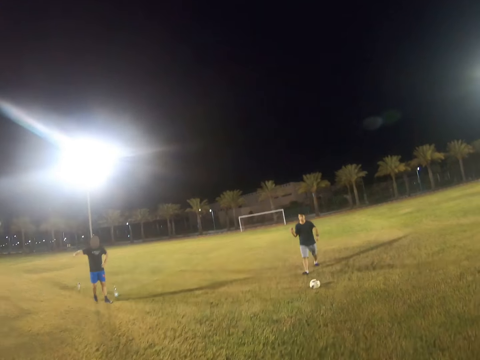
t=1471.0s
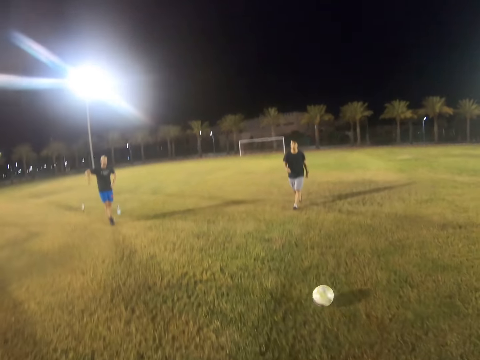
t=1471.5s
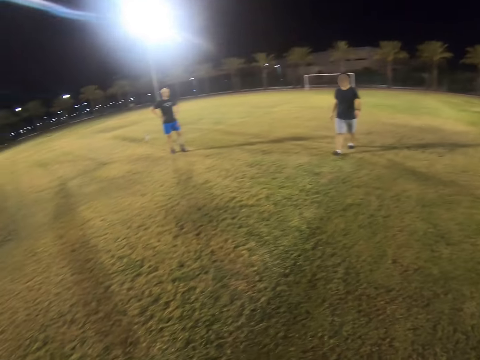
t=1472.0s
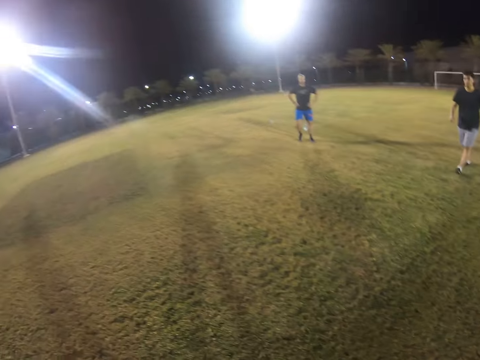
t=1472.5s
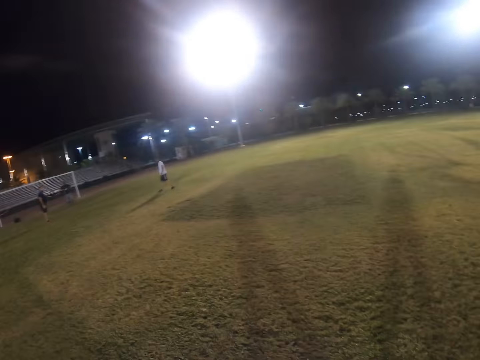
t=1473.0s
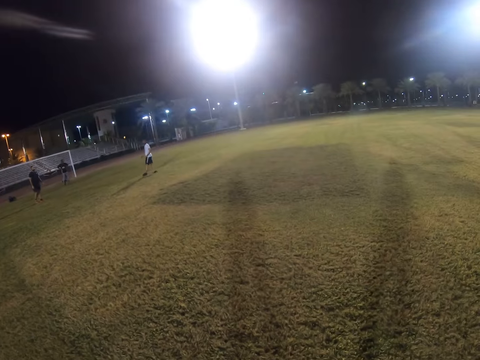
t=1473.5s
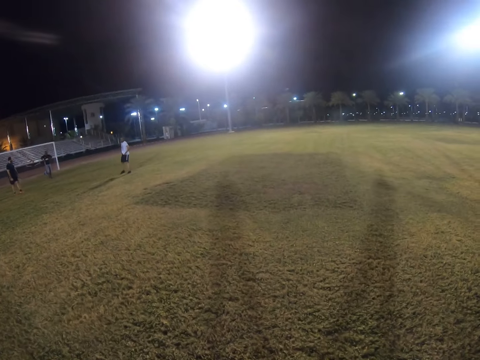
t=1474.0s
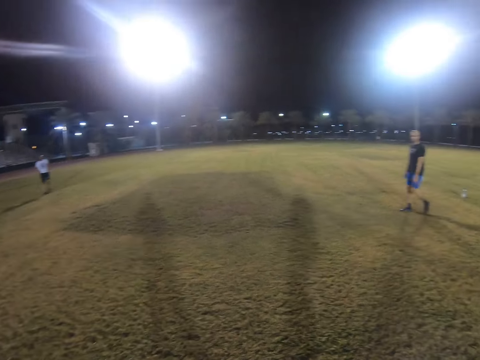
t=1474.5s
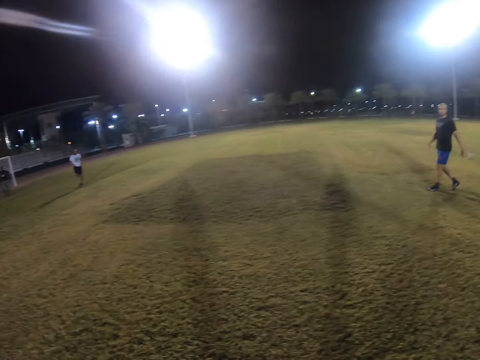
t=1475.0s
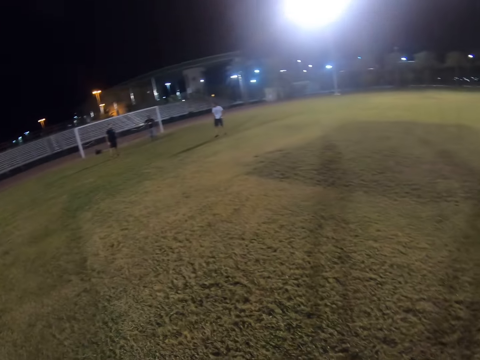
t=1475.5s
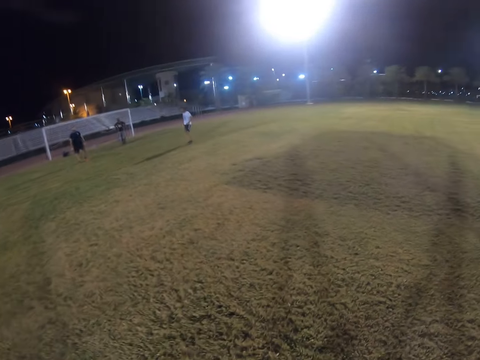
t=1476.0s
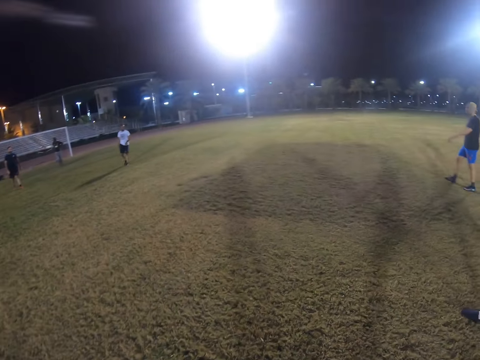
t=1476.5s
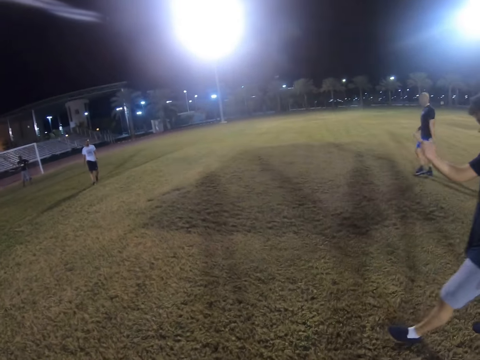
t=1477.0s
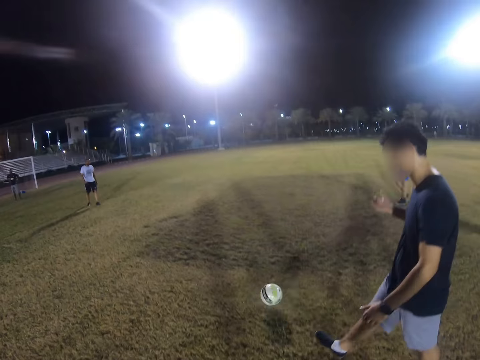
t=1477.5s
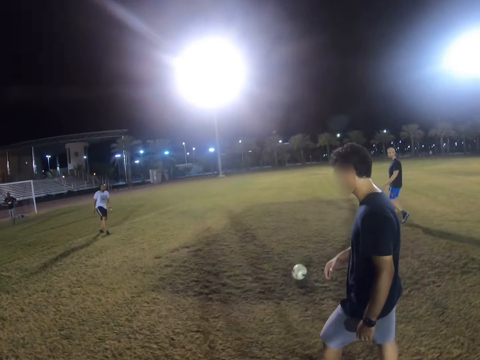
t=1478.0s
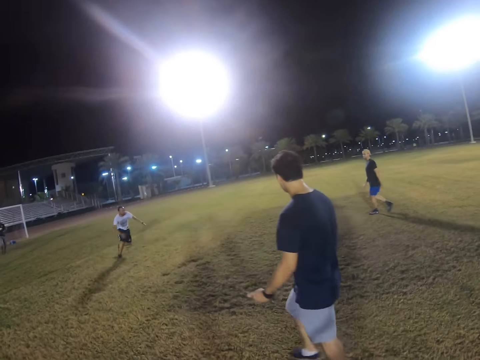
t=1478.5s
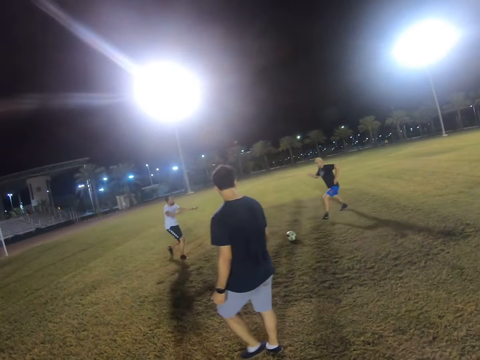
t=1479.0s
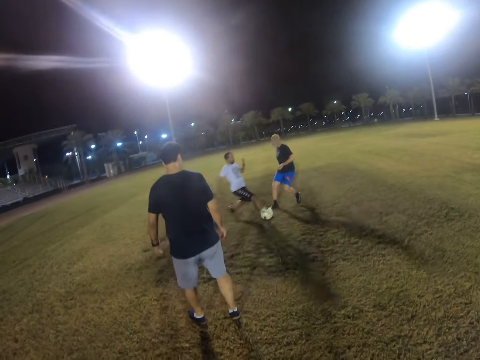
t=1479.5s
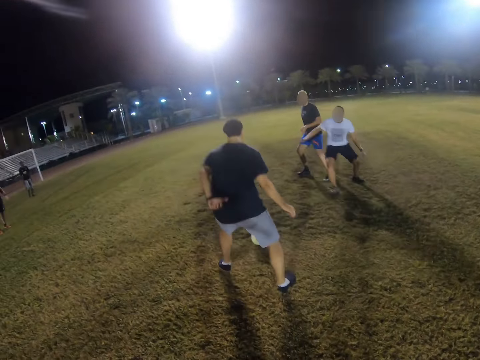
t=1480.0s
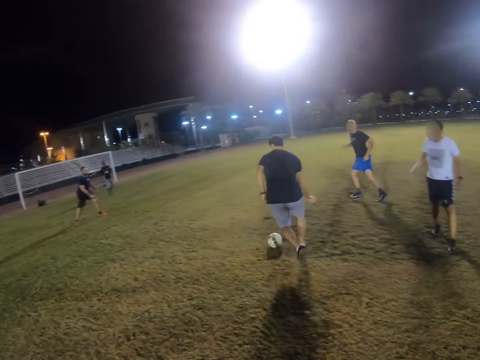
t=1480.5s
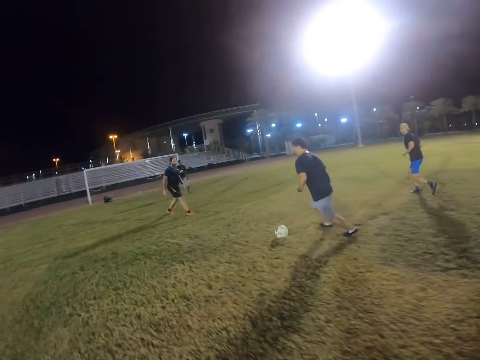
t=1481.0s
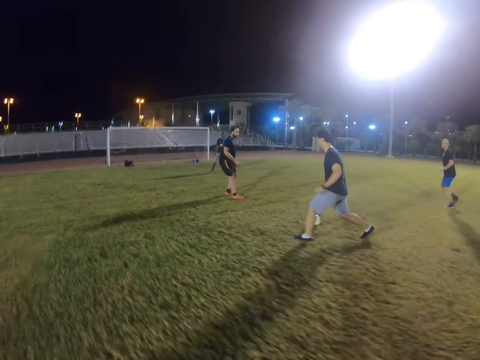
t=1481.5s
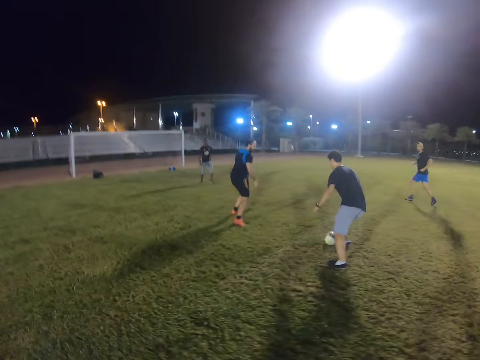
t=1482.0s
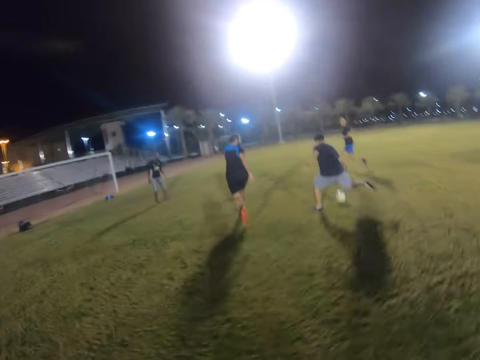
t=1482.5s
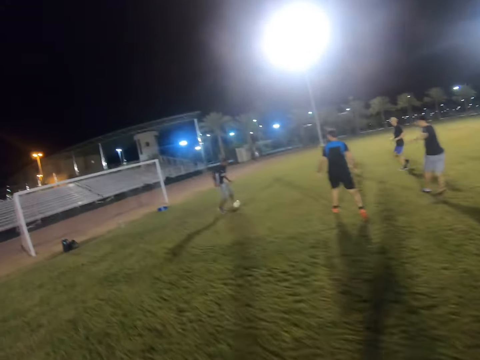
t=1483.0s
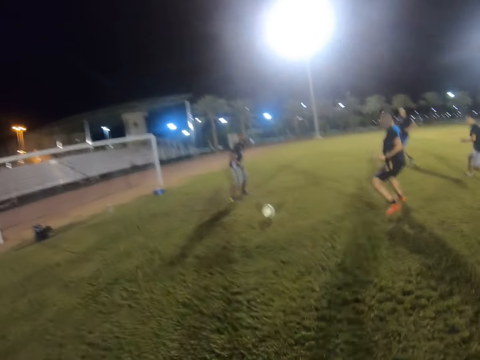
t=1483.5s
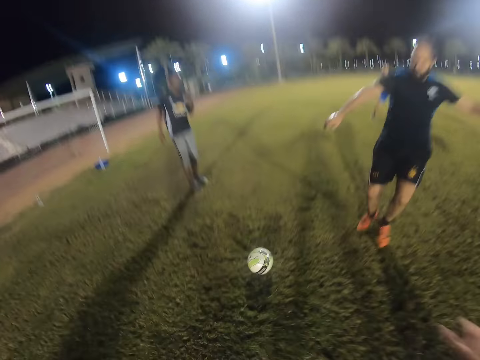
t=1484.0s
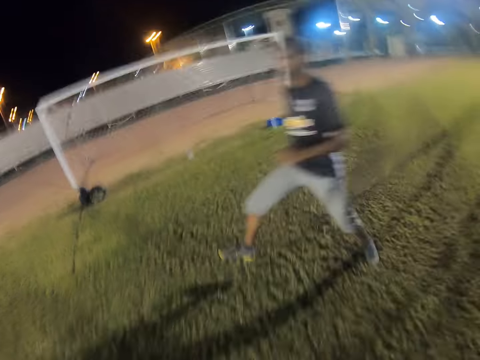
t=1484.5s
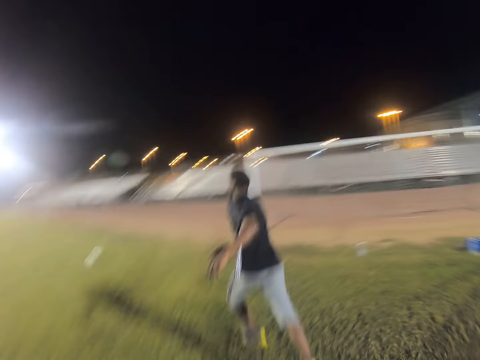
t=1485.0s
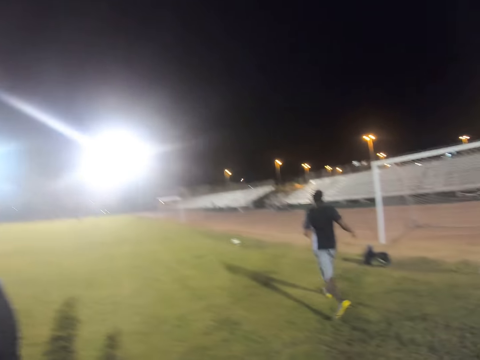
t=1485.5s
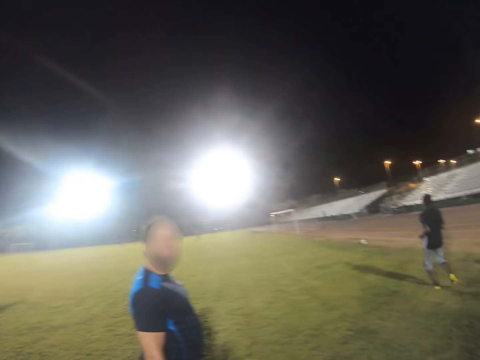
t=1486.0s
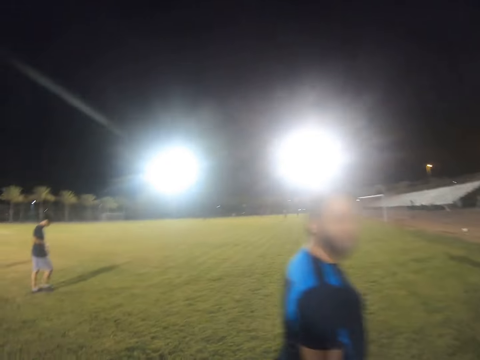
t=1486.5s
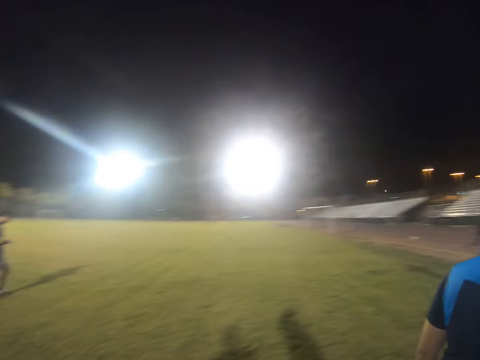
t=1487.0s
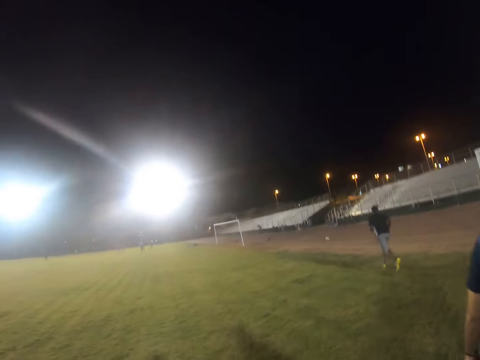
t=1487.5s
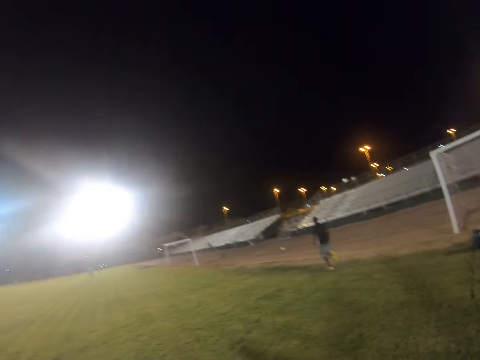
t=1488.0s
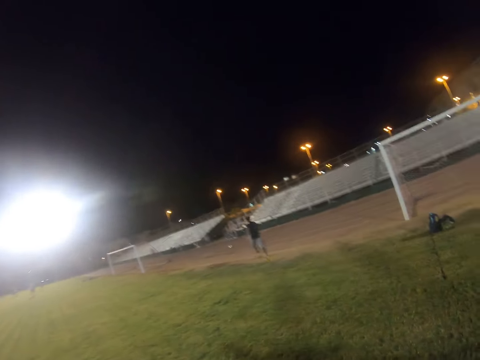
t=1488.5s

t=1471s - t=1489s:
A man hits the ball. The camera wearer gets the ball. They kick the ball. Another man hits the ball. The camera wearer runs for the ball. The first man hits the ball. A third man hits the ball. A fourth man runs after the ball.

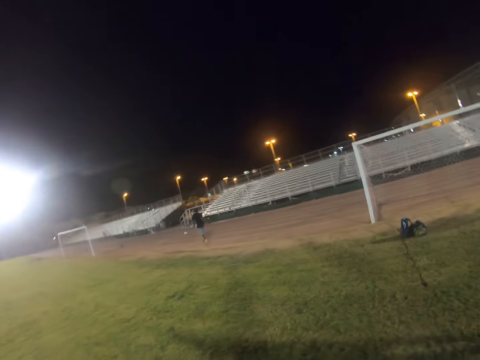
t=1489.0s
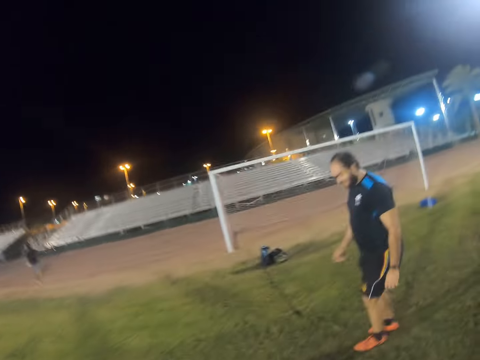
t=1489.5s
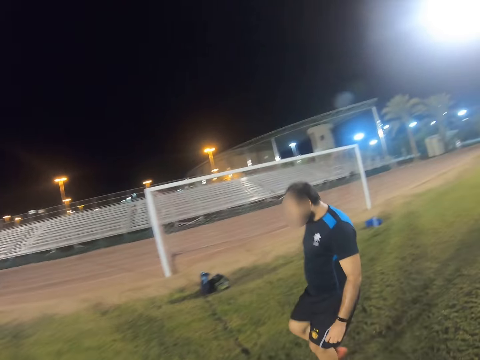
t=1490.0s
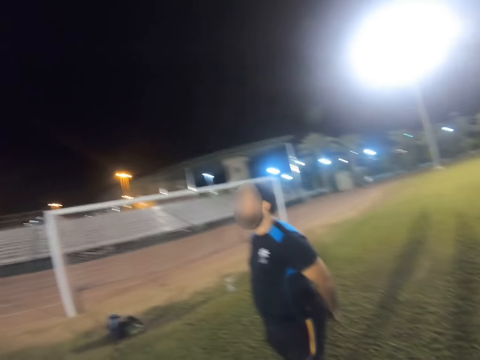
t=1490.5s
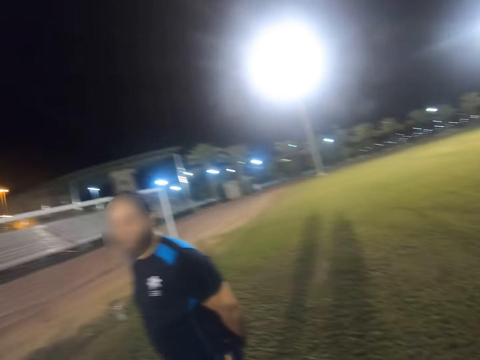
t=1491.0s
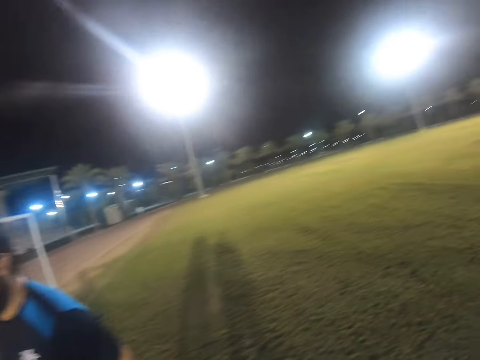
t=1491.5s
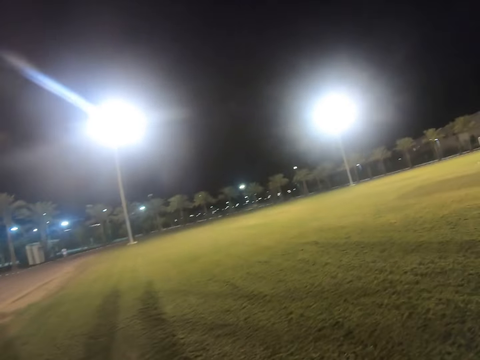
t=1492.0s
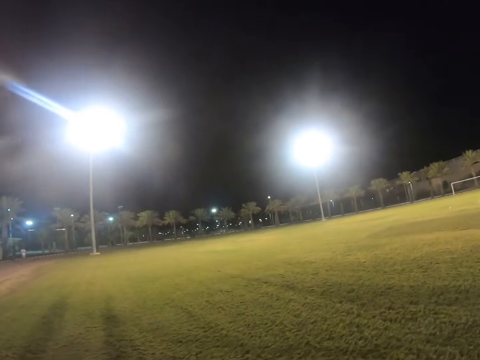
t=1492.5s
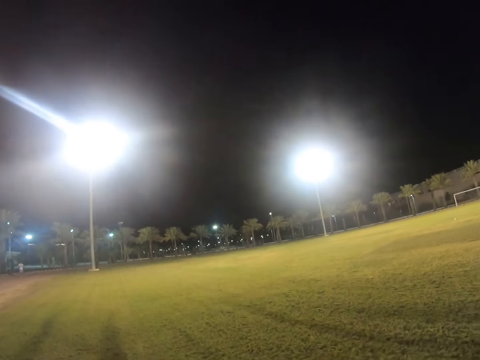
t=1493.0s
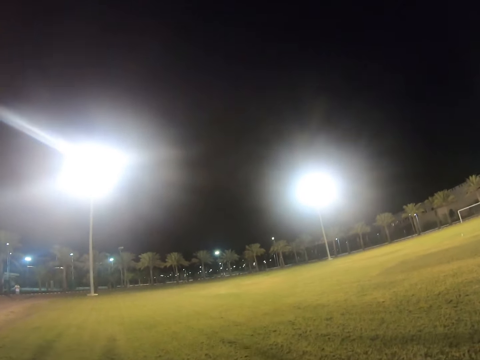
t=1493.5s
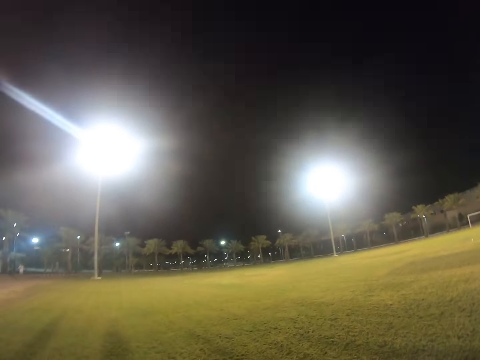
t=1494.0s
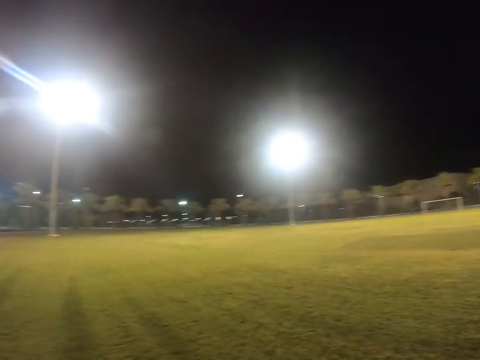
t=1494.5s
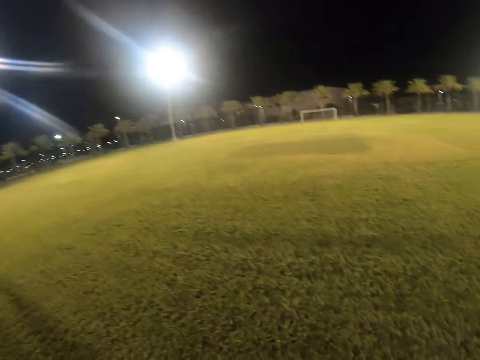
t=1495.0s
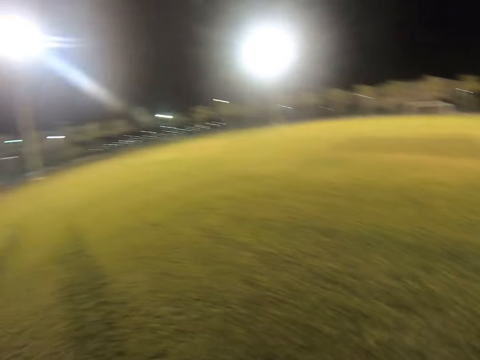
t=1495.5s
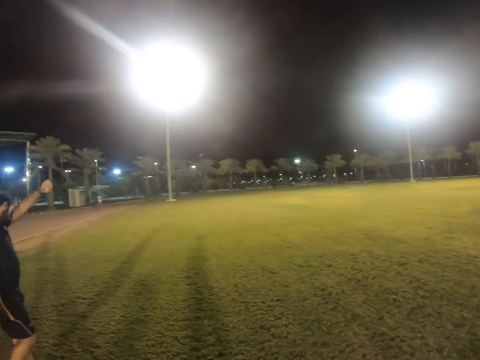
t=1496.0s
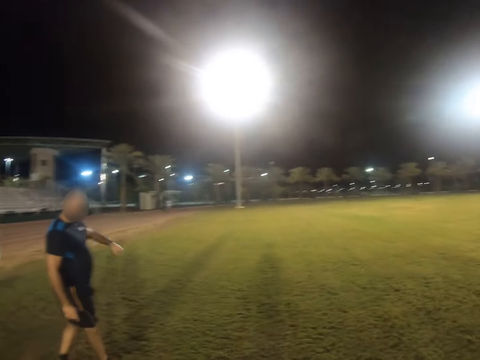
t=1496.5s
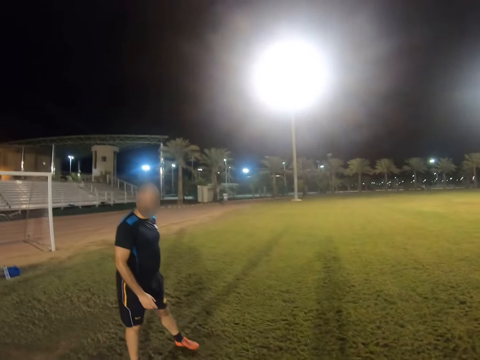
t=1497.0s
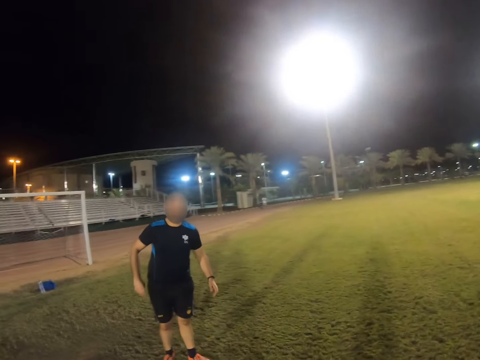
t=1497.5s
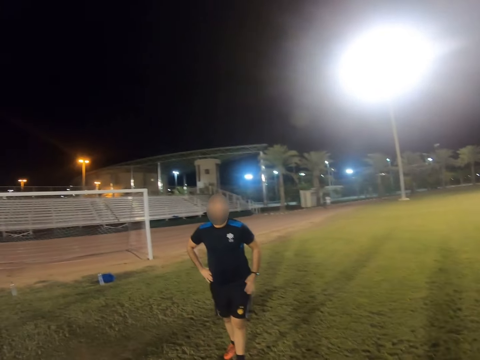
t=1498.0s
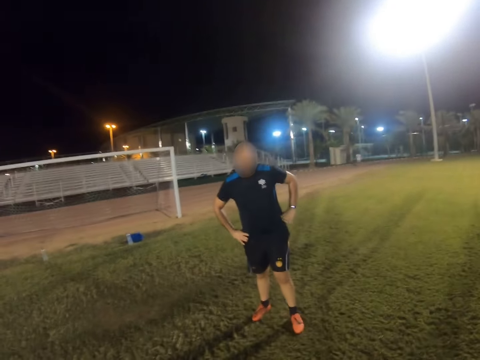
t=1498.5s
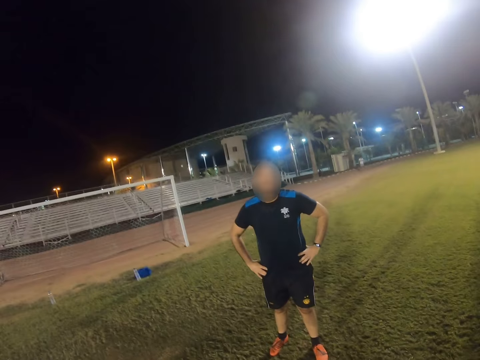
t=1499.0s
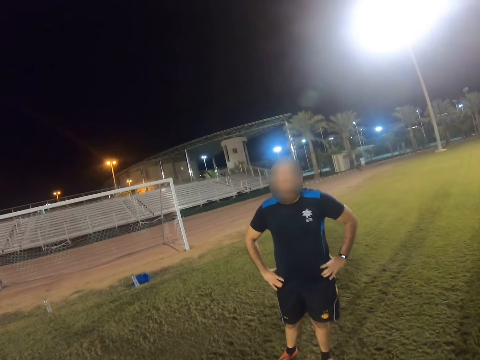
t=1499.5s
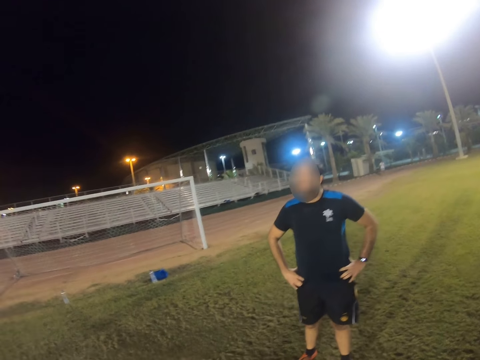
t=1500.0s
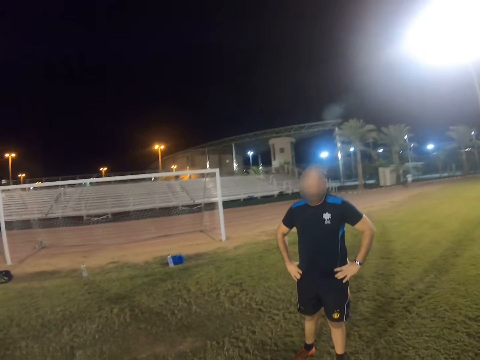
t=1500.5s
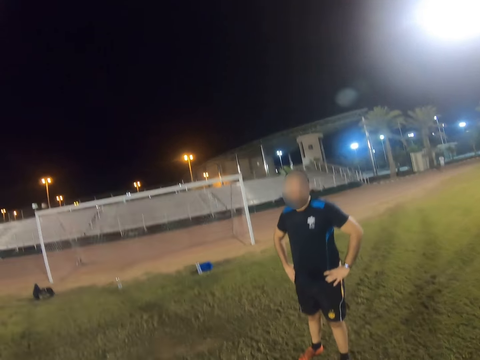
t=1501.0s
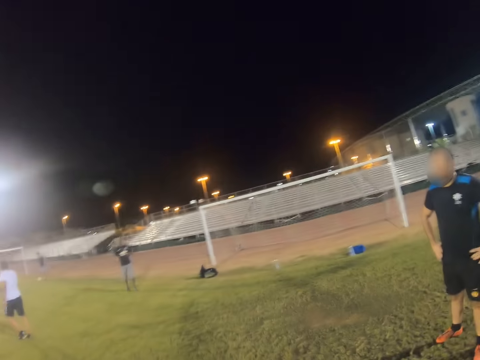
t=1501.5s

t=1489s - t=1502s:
The camera wearer walks around.
